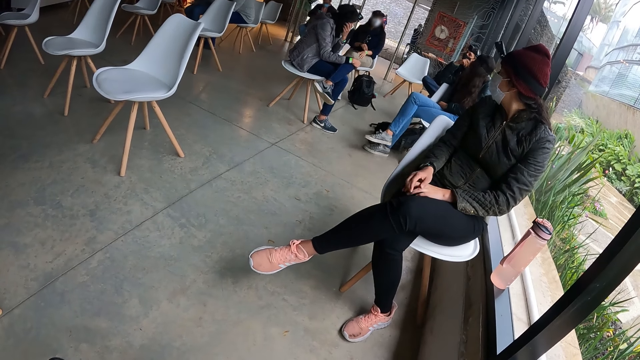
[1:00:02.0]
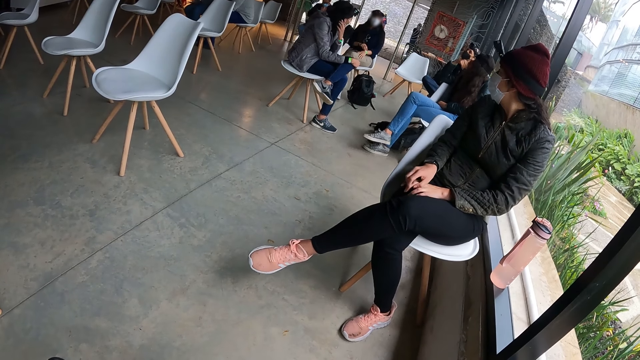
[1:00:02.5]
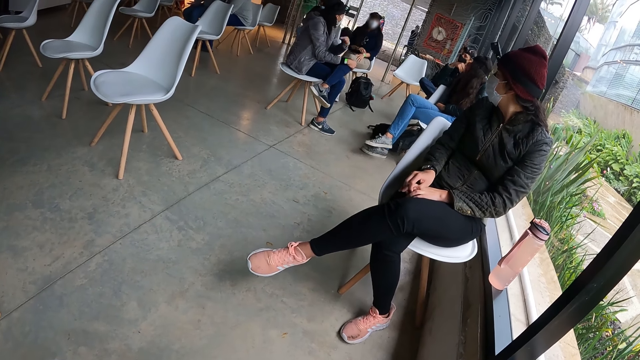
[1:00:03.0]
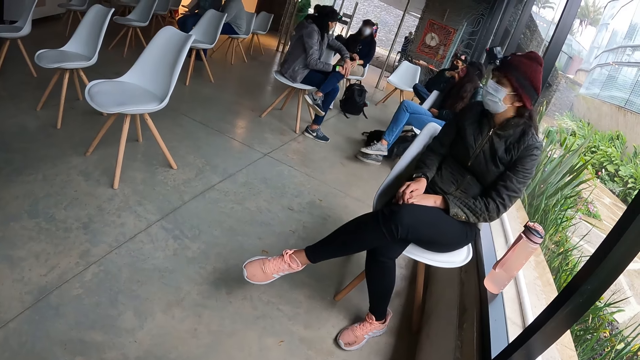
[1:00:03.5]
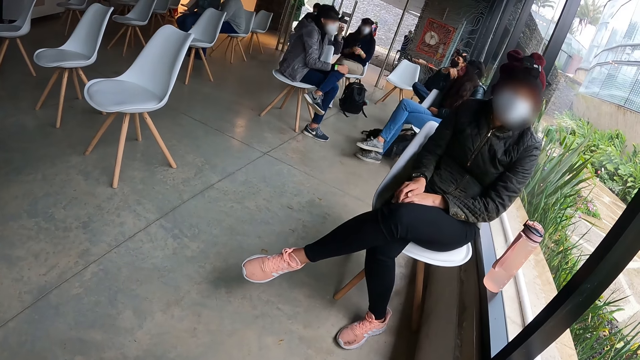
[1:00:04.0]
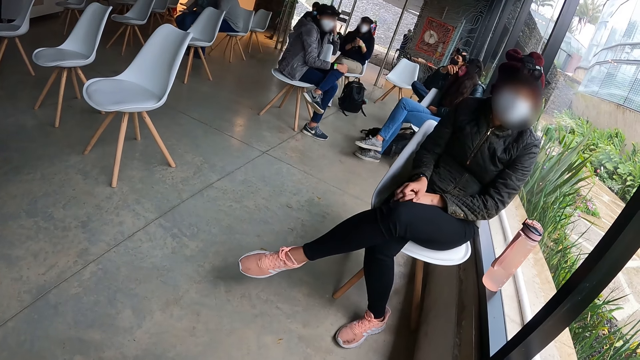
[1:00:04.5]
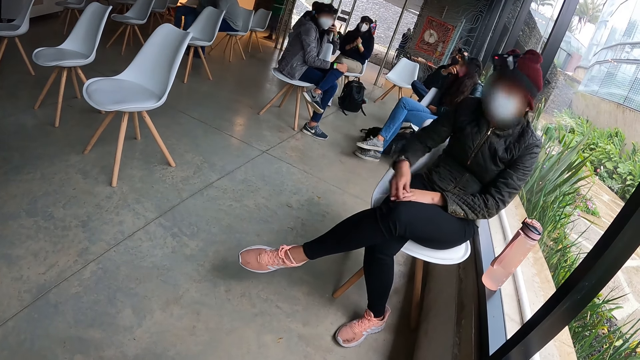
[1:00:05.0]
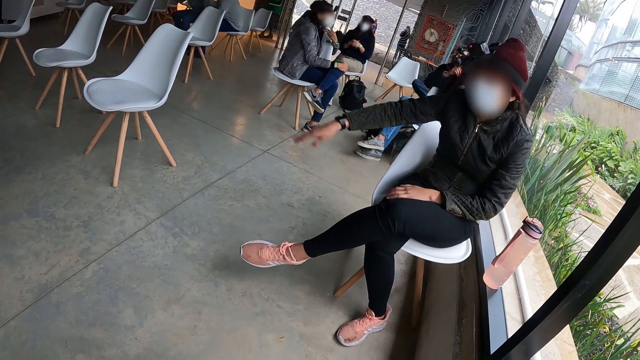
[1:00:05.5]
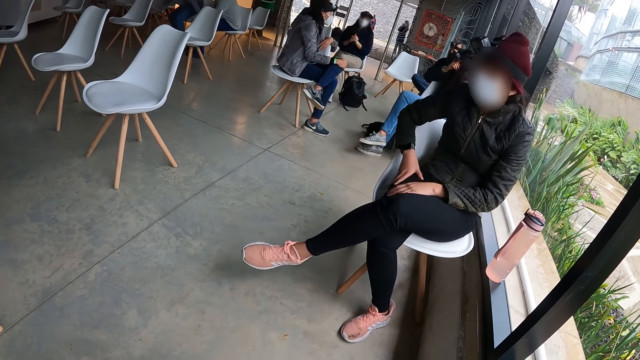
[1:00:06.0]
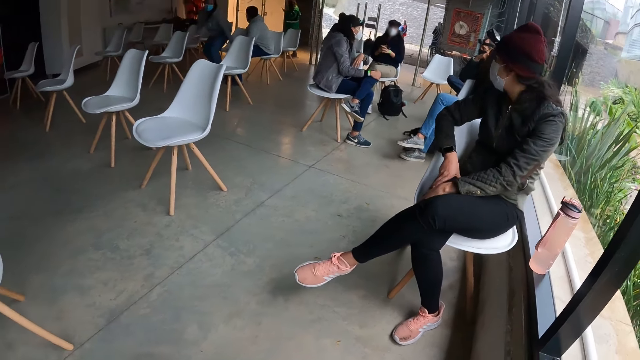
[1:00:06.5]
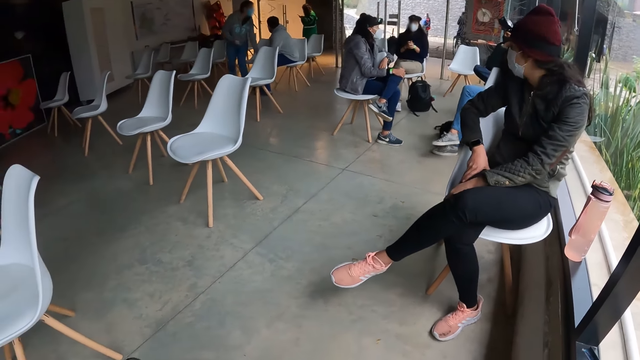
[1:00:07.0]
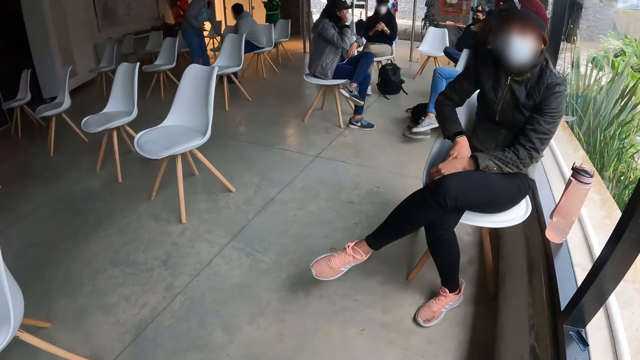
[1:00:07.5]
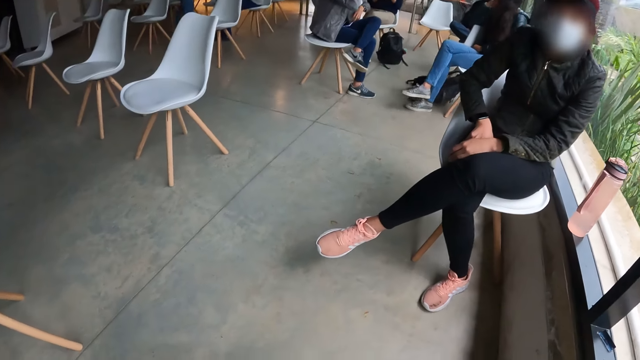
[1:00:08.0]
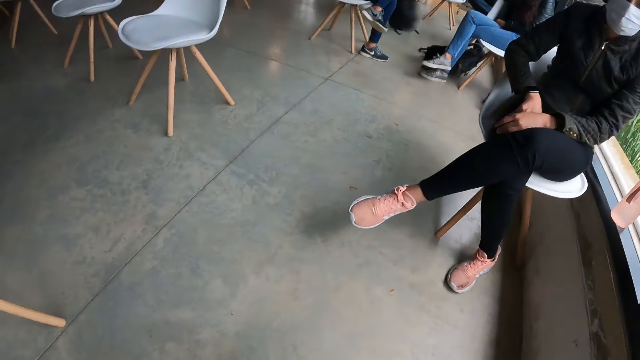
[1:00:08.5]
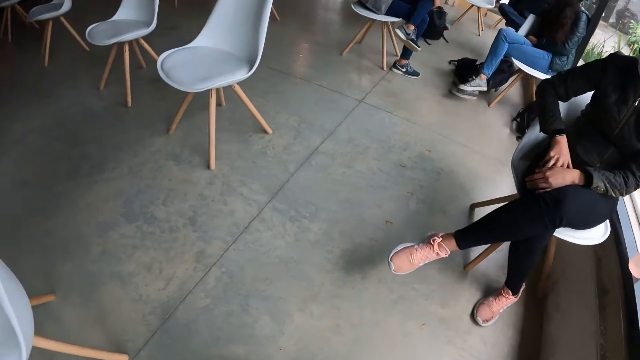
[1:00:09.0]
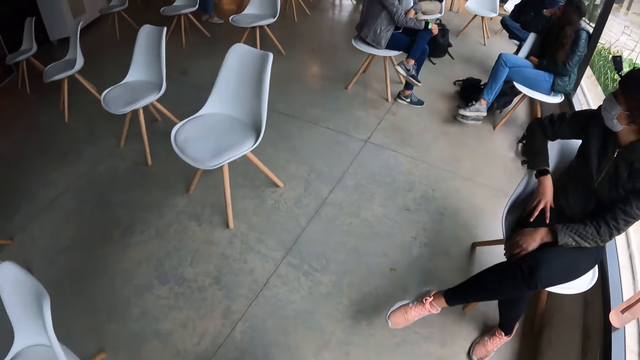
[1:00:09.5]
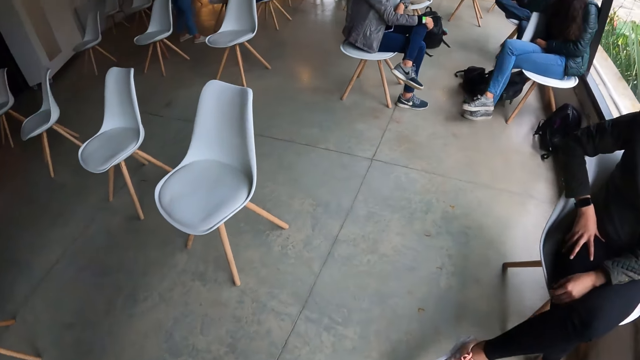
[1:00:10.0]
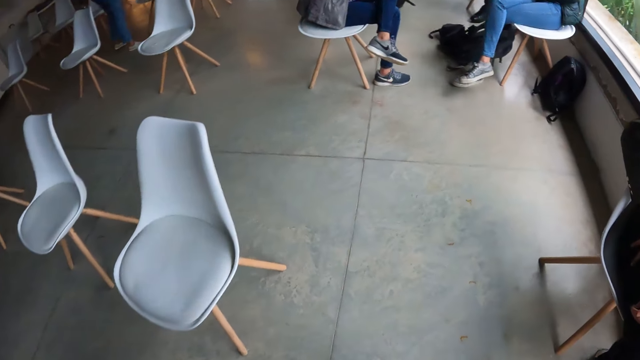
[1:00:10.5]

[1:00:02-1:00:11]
A woman converses with the camera wearer. The camera wearer looks around. They converse with the woman. They walk around.

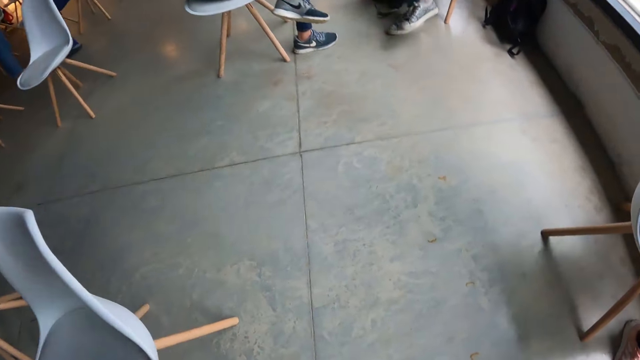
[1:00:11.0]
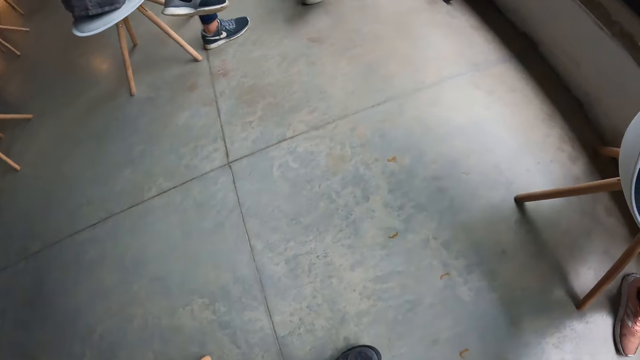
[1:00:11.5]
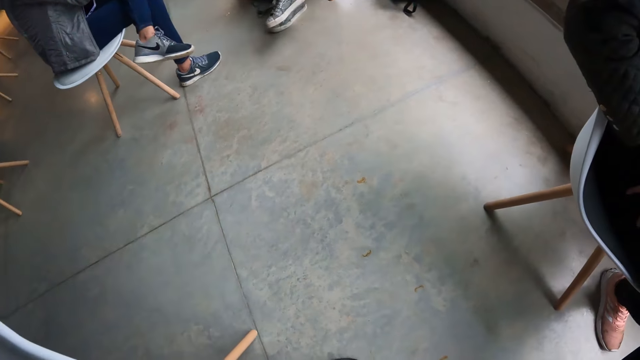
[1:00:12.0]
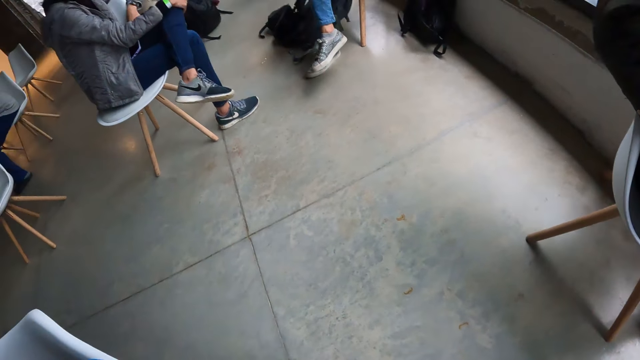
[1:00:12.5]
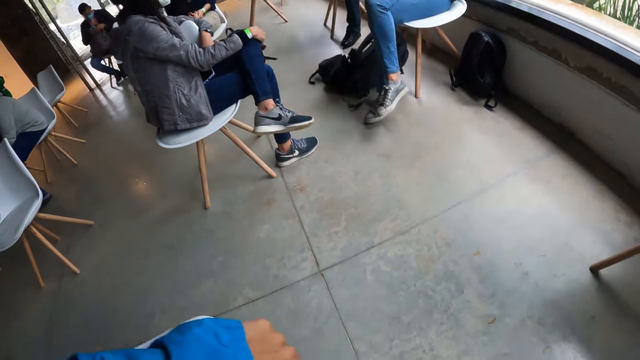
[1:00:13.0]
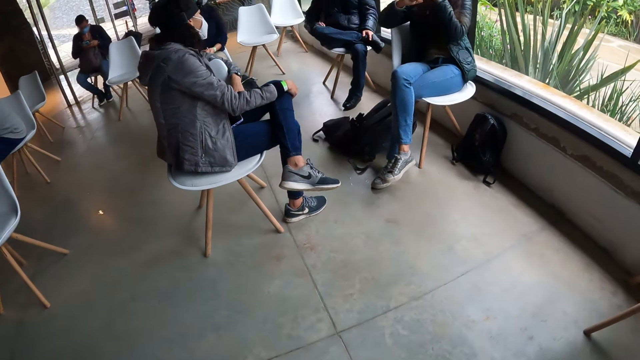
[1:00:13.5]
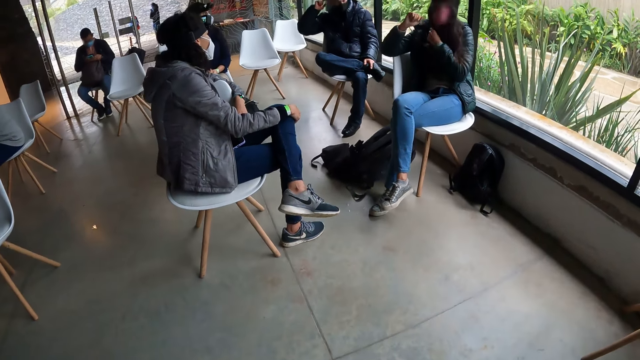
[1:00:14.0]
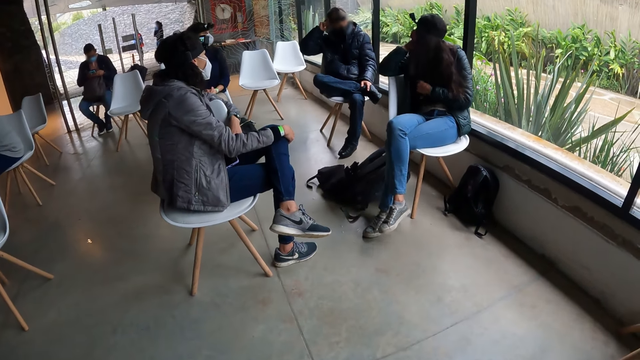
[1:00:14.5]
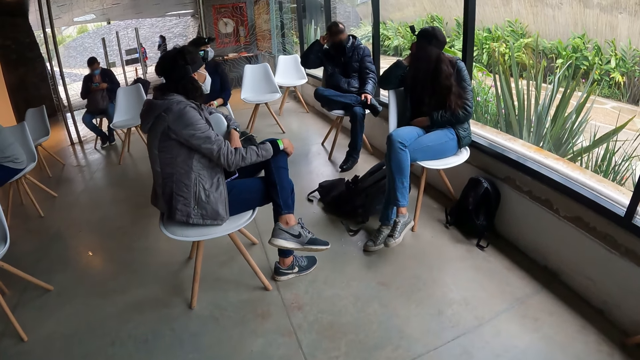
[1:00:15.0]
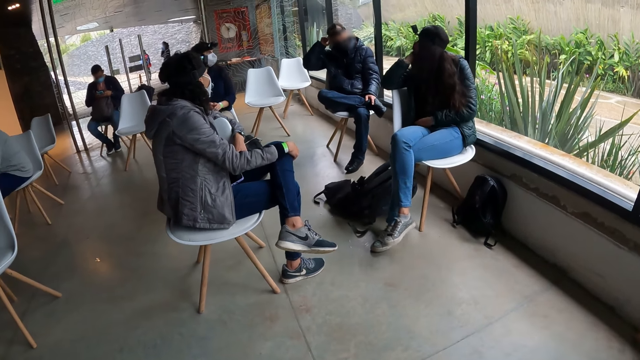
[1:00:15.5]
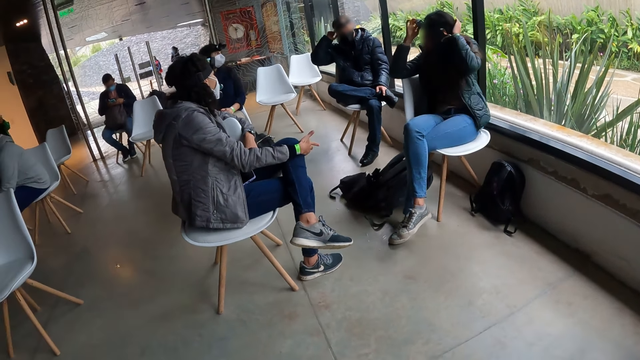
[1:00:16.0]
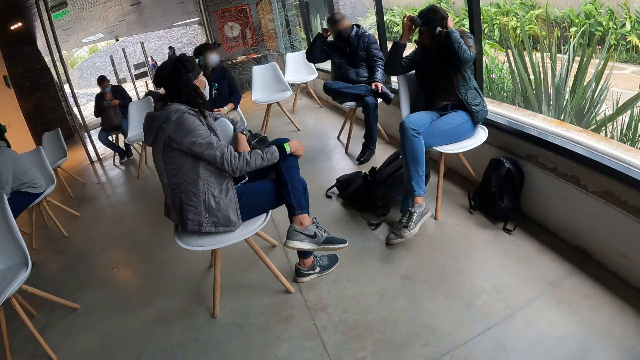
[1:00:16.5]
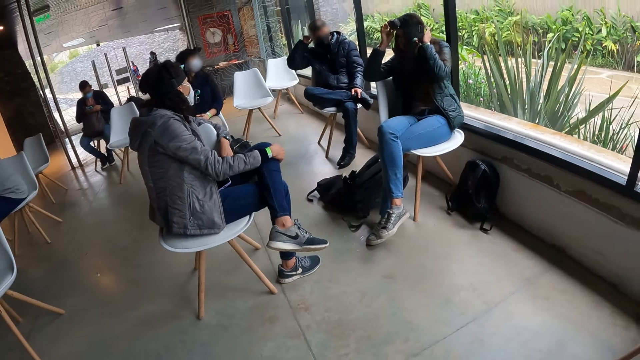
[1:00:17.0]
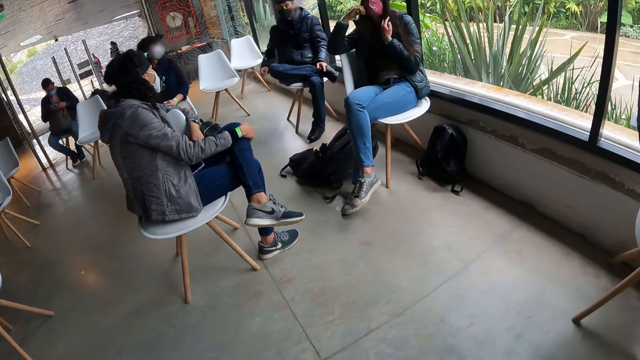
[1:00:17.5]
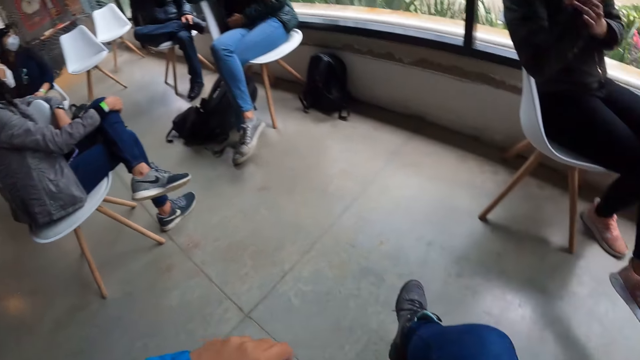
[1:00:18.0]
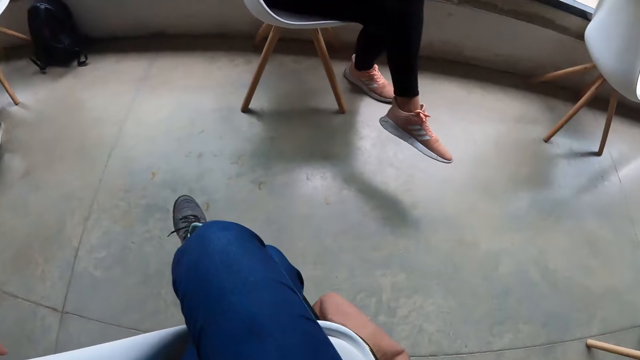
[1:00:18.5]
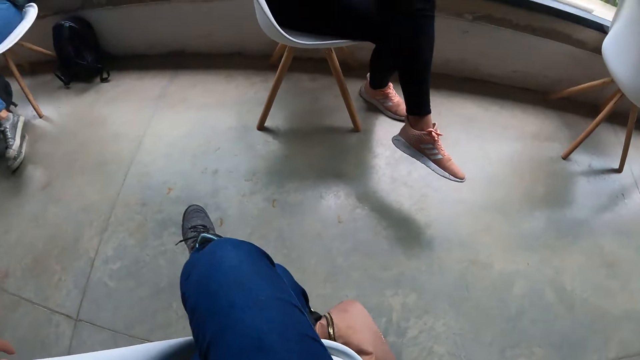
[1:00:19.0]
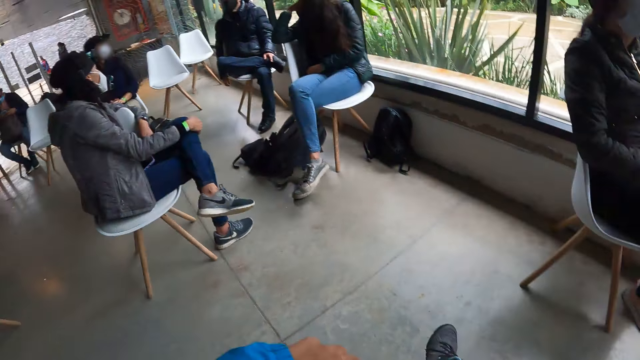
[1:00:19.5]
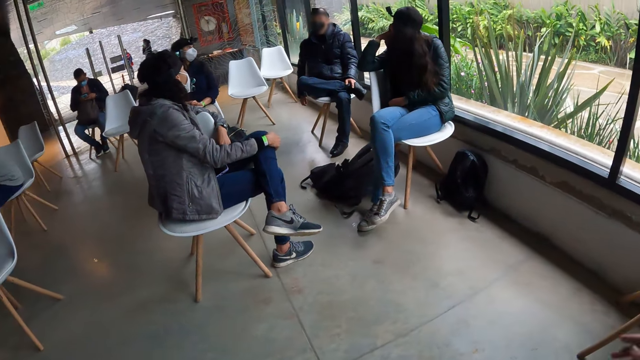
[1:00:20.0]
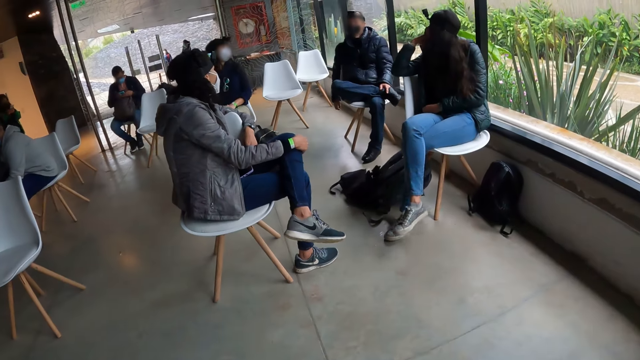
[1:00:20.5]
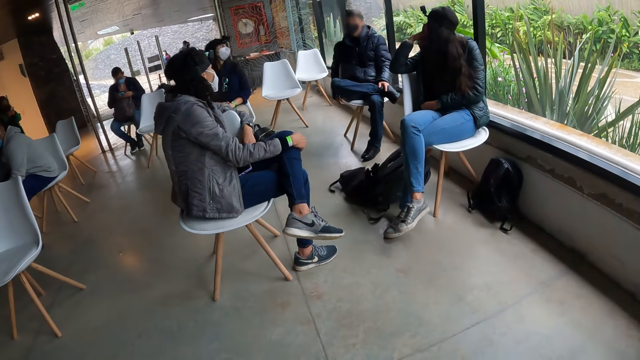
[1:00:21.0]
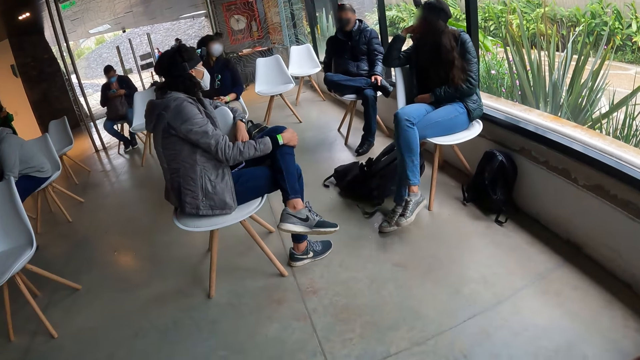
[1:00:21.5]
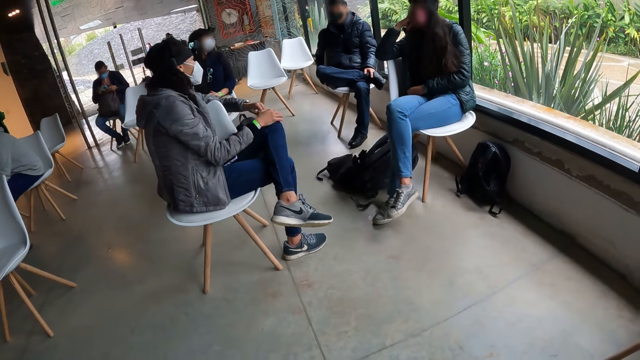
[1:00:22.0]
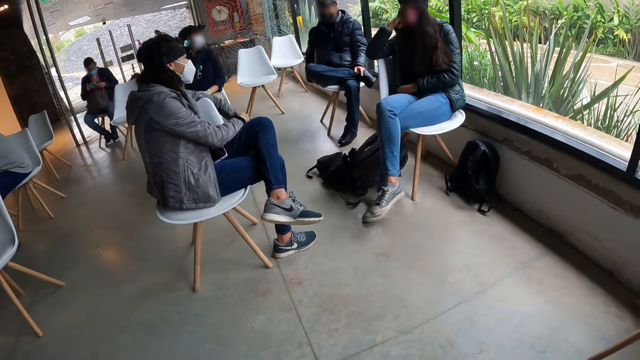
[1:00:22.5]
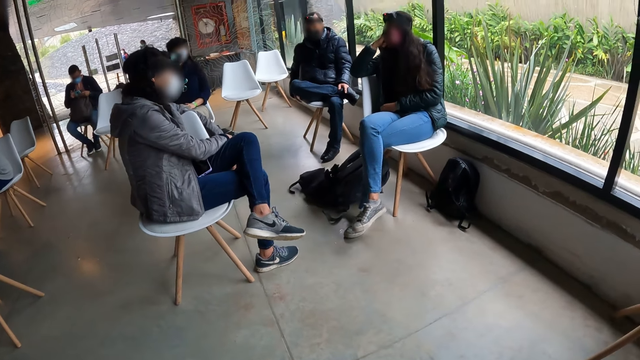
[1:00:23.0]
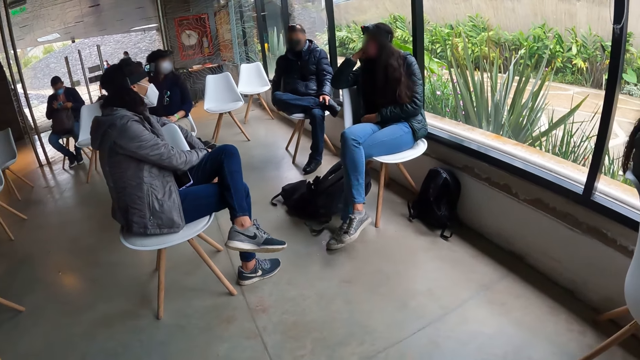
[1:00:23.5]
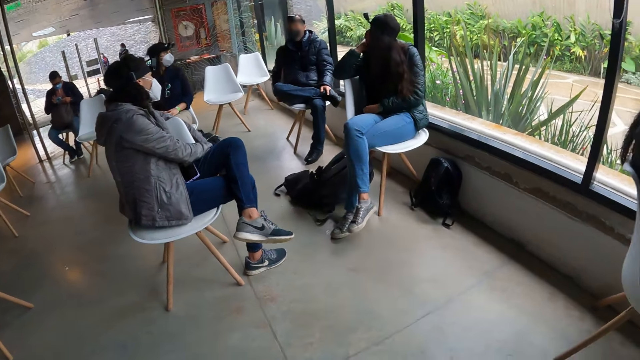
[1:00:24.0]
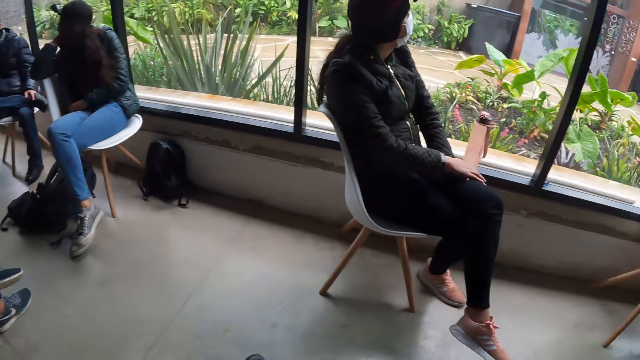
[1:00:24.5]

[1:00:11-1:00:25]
The camera wearer moves a chair on the floor with his left hand. He touches the seat. He looks around. A man adjusts a camera on his head with his right hand. A woman touches her face with her right hand. The woman adjusts the camera on her head with both hands. The camera wearer lifts the right hand. He looks around.
